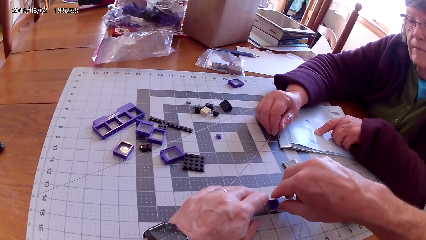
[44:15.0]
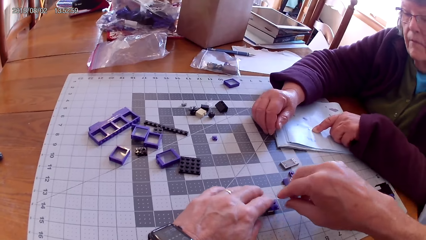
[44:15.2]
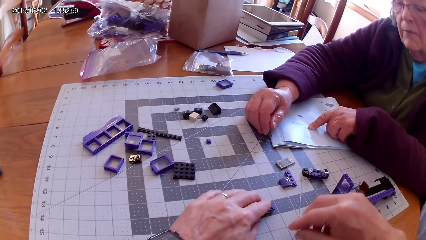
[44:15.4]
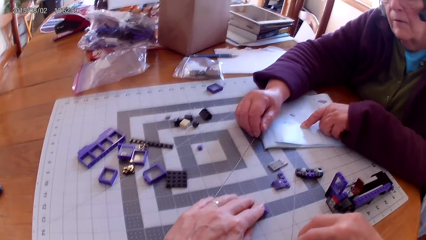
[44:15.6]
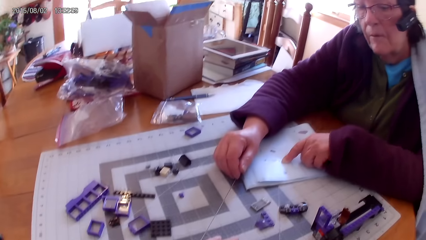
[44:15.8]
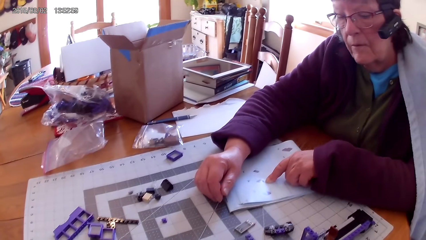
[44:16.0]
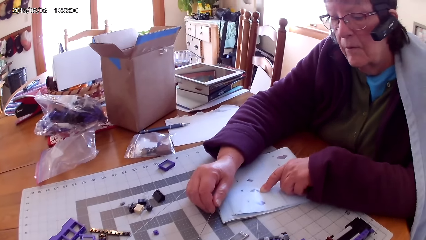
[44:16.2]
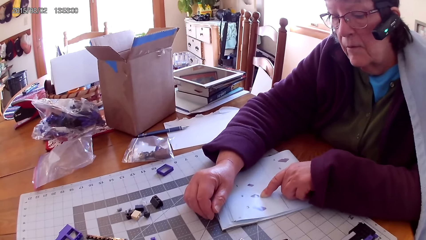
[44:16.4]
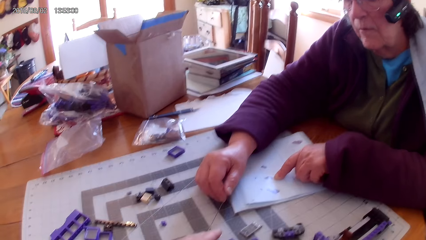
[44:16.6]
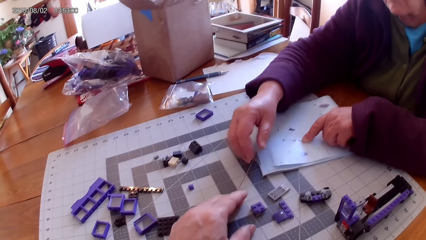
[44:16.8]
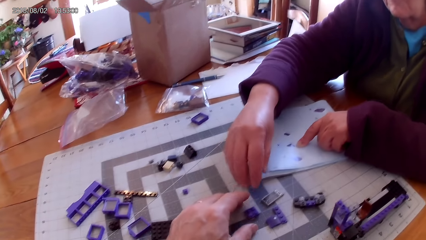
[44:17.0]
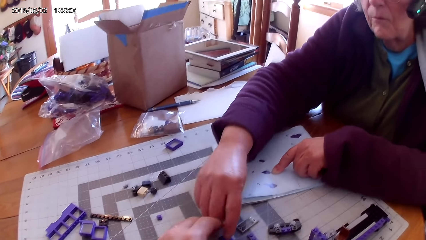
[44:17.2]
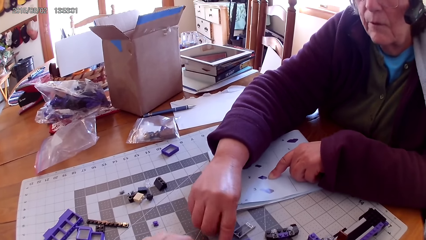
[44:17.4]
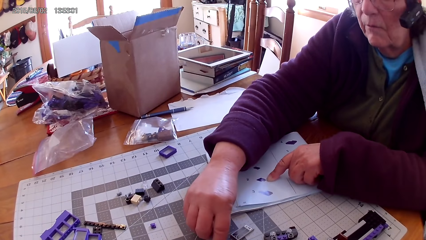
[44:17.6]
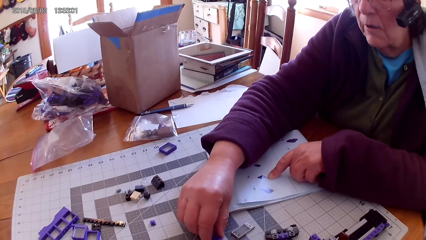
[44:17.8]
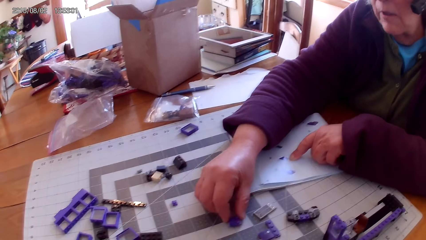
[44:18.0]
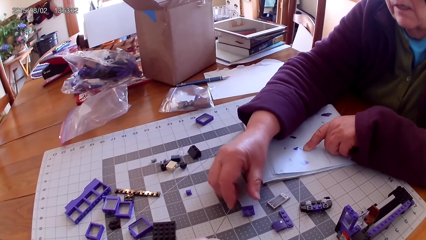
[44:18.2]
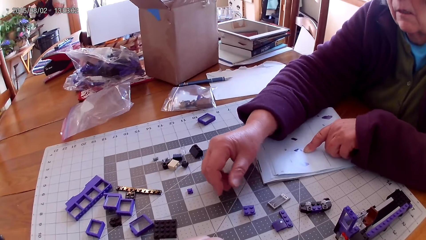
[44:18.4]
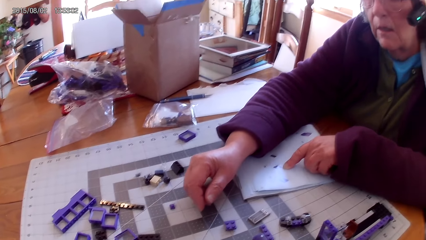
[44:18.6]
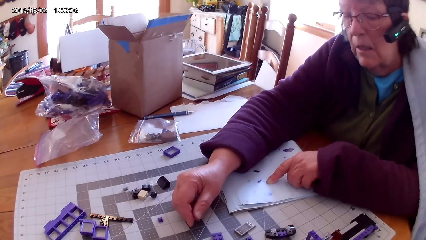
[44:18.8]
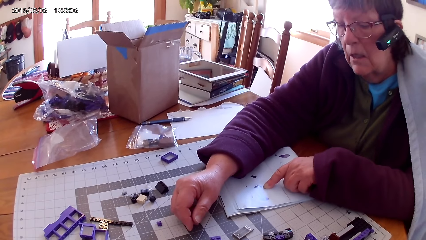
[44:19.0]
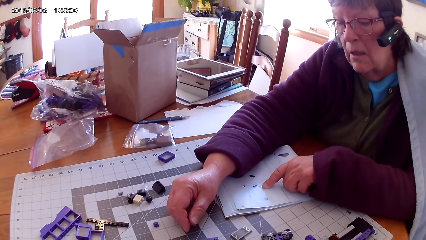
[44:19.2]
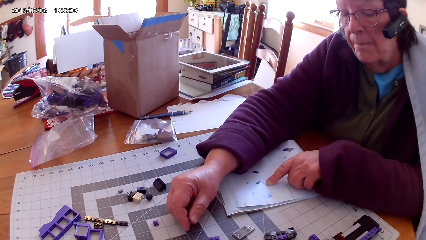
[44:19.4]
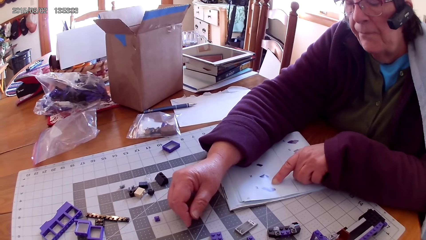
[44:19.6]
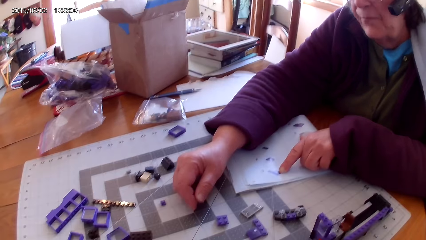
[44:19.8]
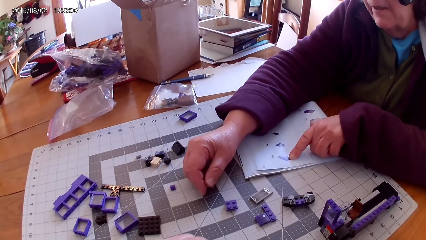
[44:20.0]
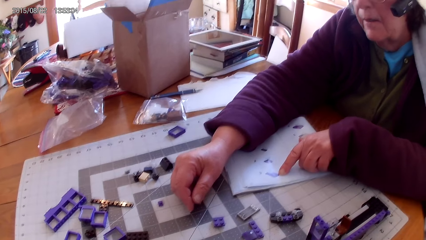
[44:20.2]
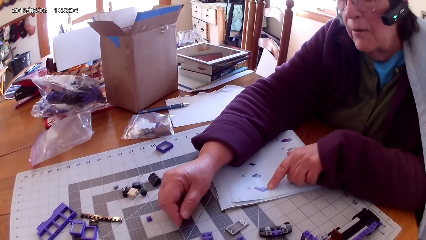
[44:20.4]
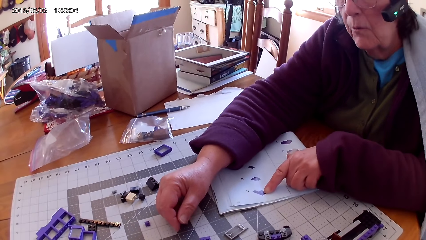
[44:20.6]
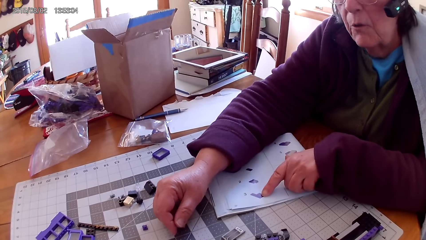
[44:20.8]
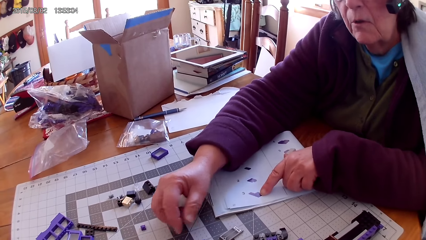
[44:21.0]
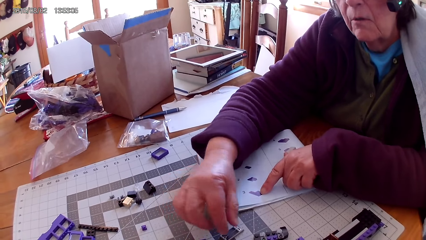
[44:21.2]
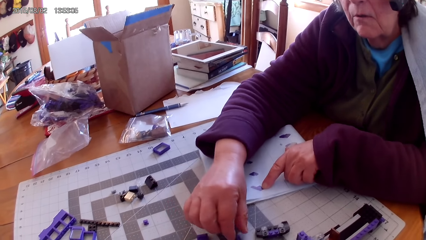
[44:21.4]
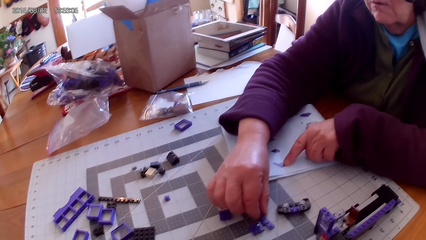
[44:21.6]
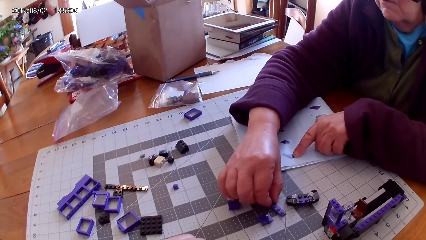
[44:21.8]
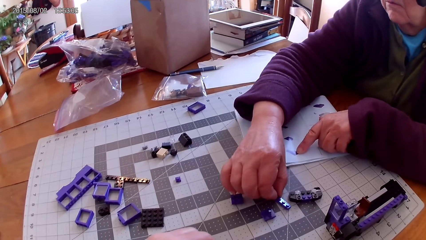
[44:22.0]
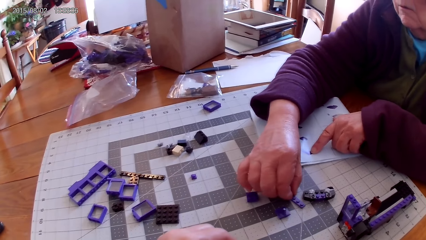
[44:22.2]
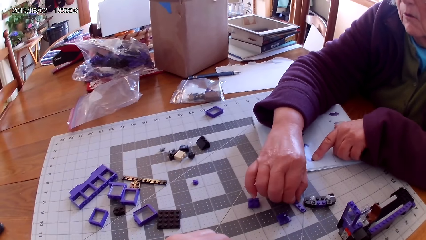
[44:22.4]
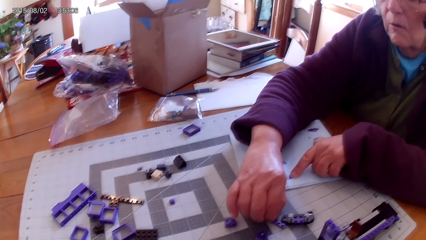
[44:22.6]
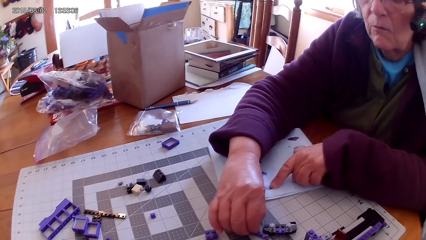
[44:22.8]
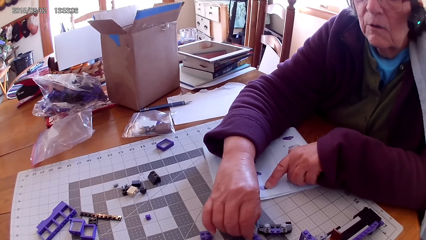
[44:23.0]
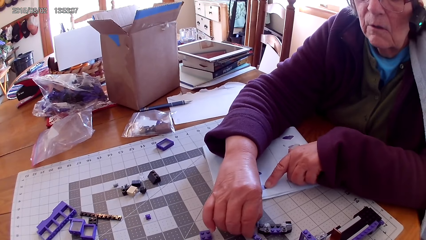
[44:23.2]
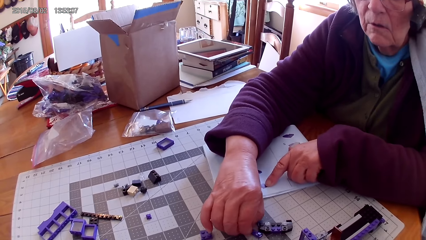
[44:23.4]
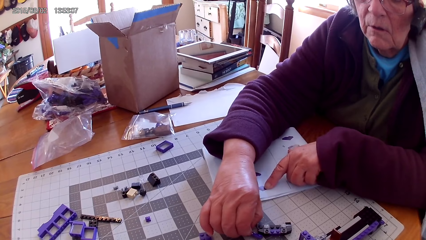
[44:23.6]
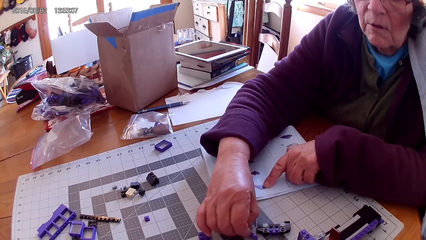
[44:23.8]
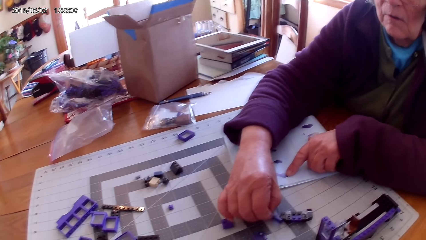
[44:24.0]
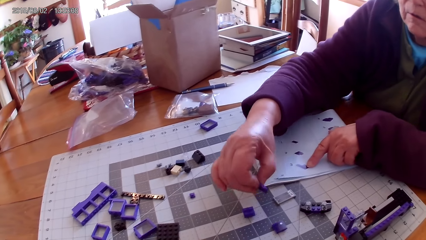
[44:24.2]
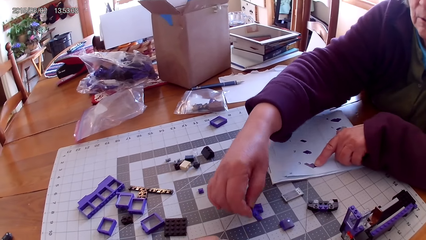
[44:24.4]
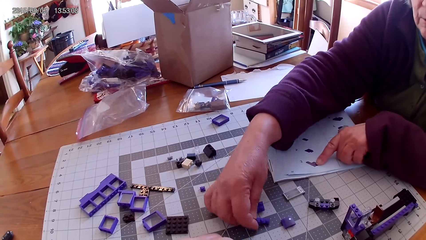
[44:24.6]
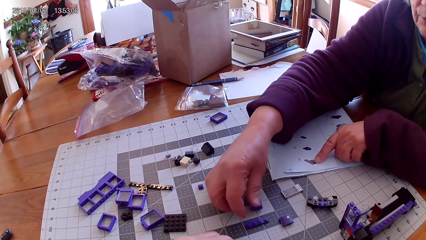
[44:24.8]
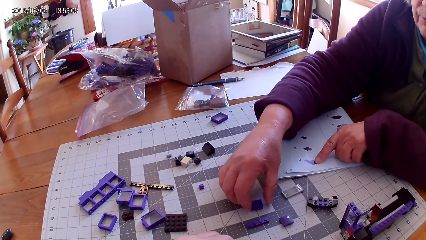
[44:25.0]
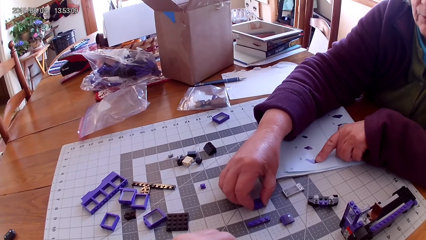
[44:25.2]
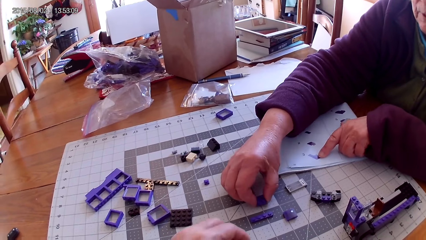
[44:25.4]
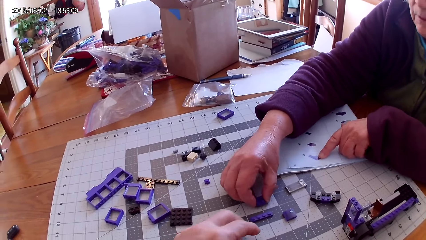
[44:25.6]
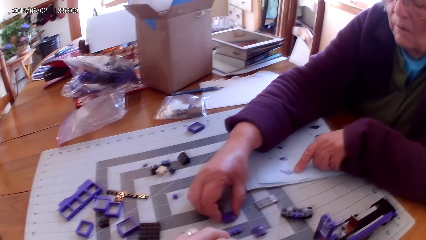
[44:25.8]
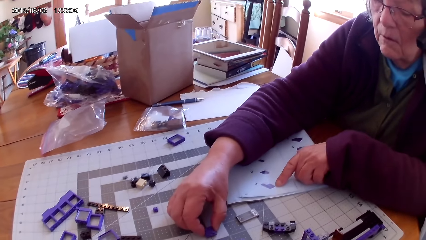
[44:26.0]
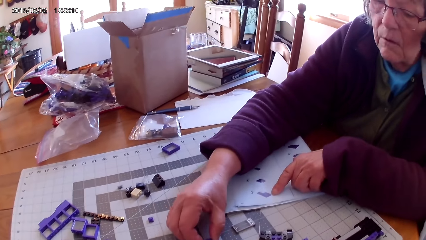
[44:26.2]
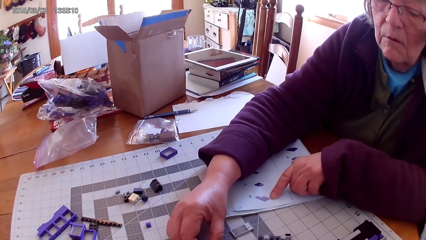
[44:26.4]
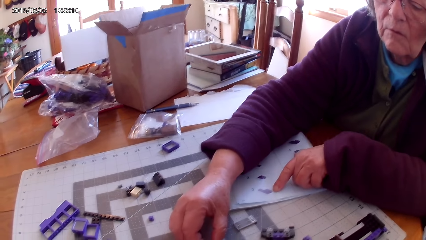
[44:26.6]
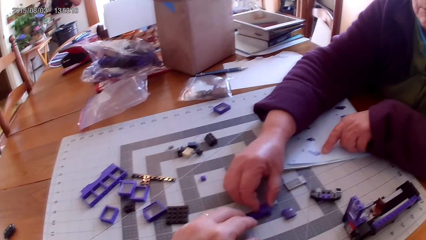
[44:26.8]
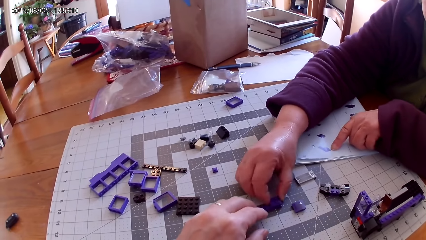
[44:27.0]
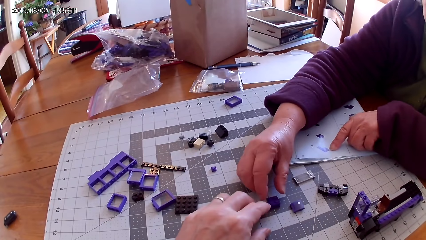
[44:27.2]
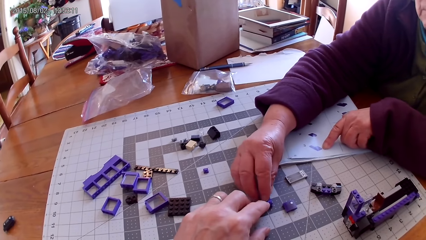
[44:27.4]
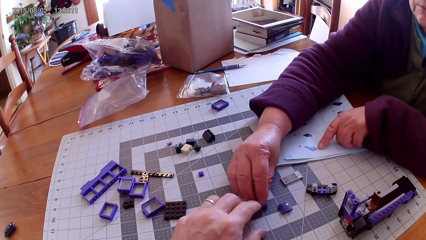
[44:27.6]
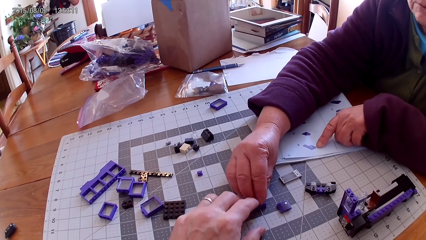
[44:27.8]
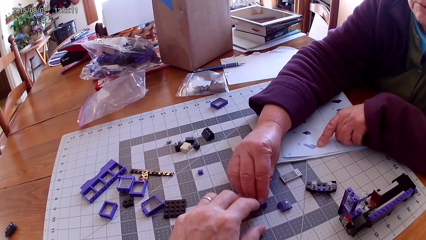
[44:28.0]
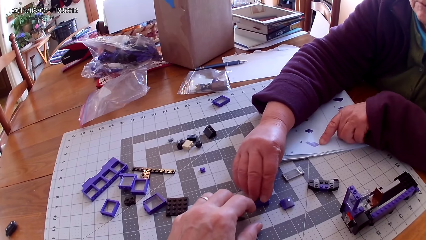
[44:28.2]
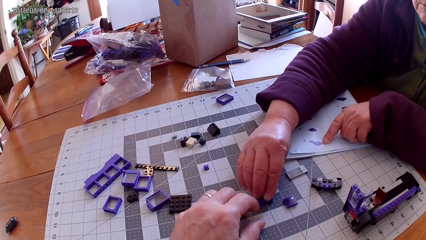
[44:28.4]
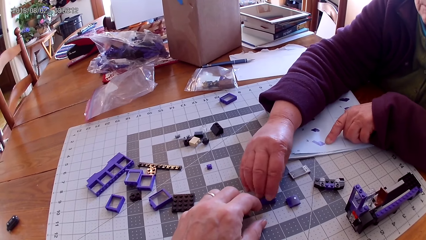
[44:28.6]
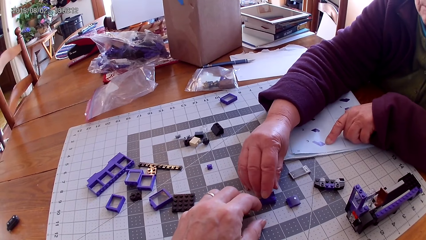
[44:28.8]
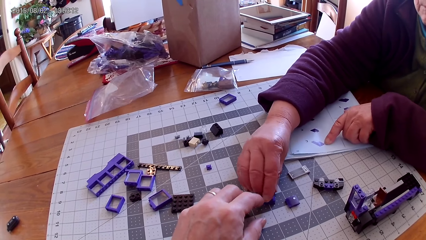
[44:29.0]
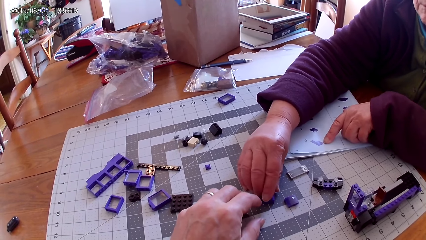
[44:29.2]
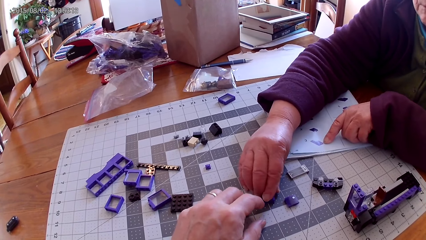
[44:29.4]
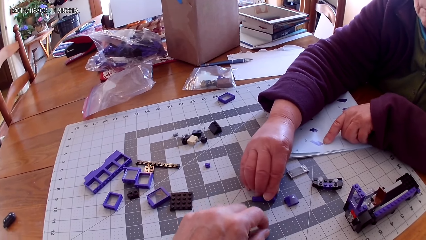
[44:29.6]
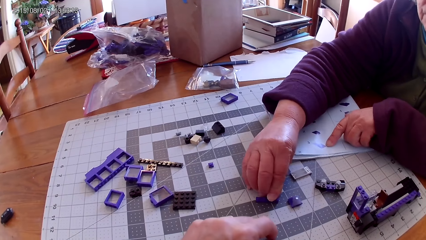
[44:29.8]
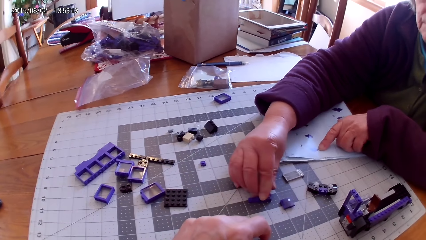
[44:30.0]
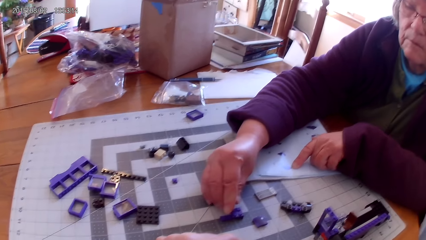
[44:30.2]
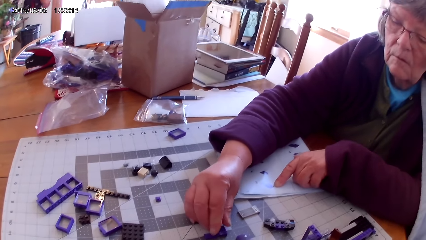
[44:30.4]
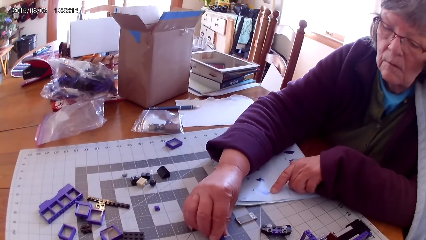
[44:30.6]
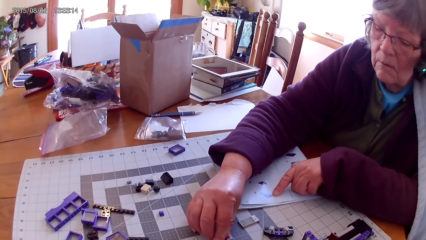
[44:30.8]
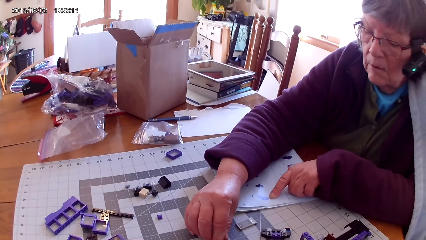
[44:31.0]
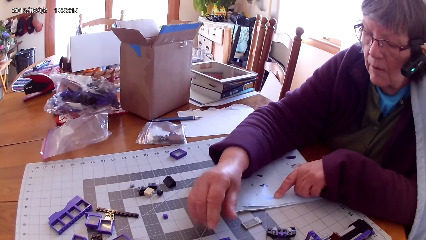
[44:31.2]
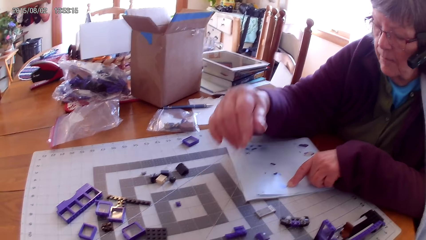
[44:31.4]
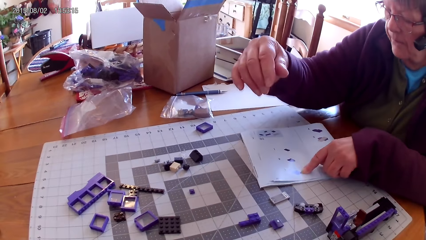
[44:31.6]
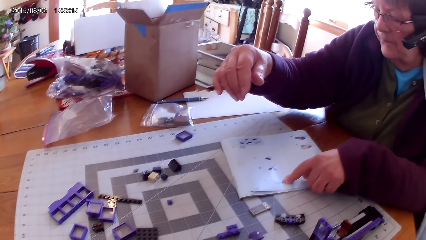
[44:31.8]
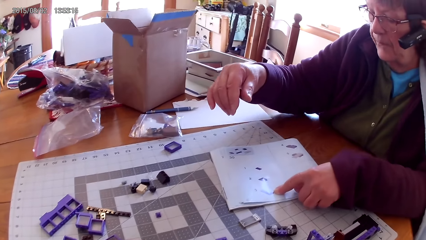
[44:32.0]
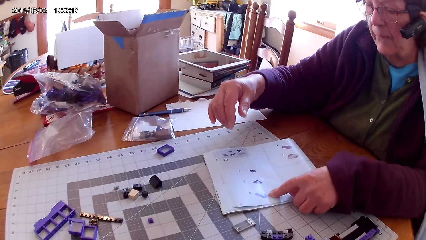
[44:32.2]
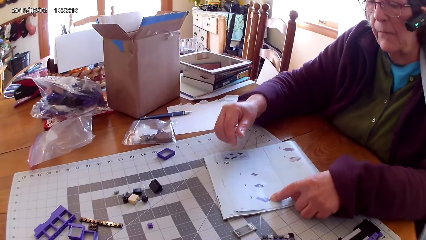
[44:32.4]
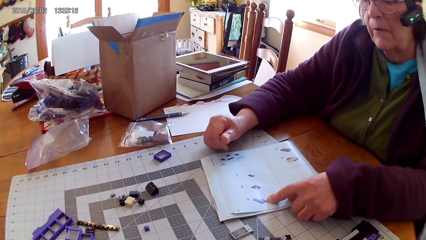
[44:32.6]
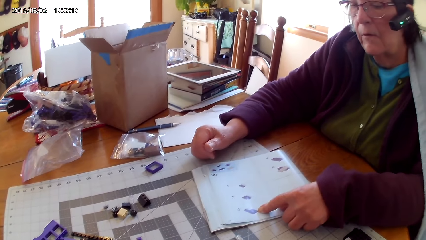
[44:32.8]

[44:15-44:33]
A lady touches plastic interlocking blocks on the table. The lady picks up a lego piece, reads the lego book, picks up the lego piece and places the lego piece on the table. The camera wearer touches the plastic interlocking blocks on the table. They pick up the lego piece. The lady picks up the lego piece.
